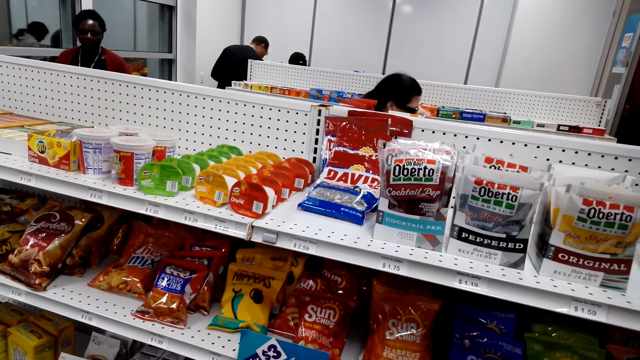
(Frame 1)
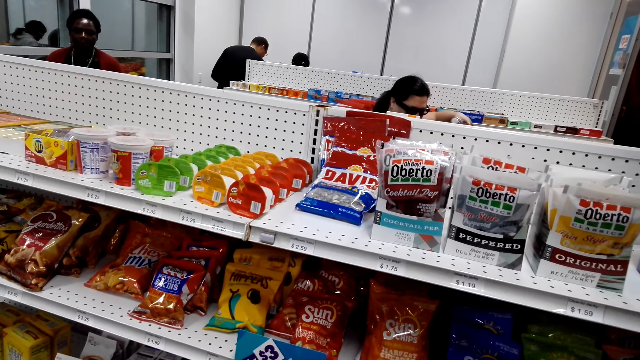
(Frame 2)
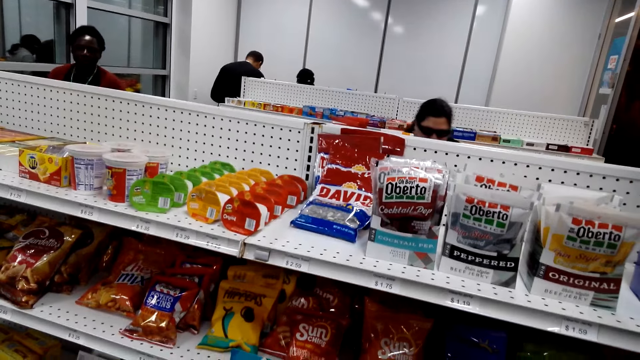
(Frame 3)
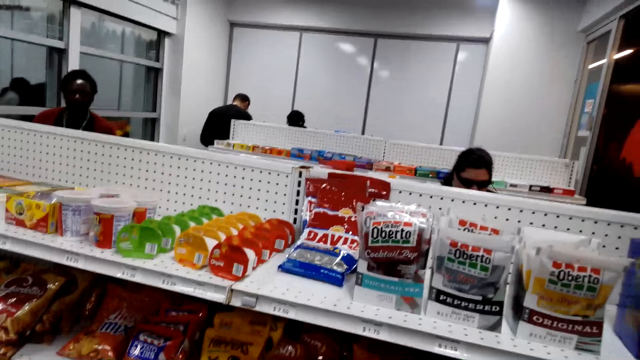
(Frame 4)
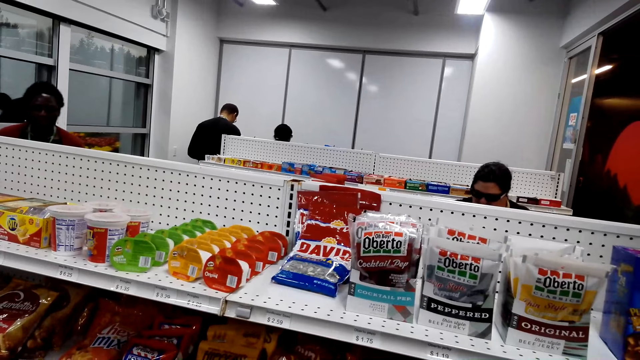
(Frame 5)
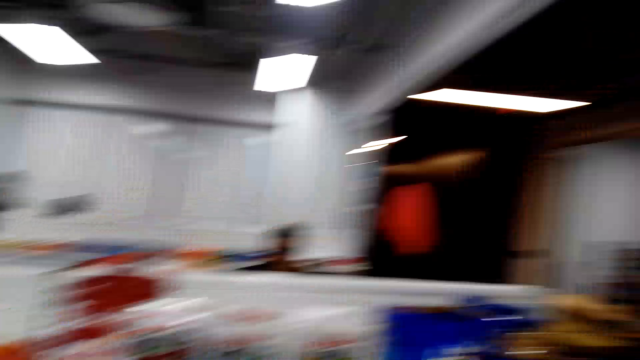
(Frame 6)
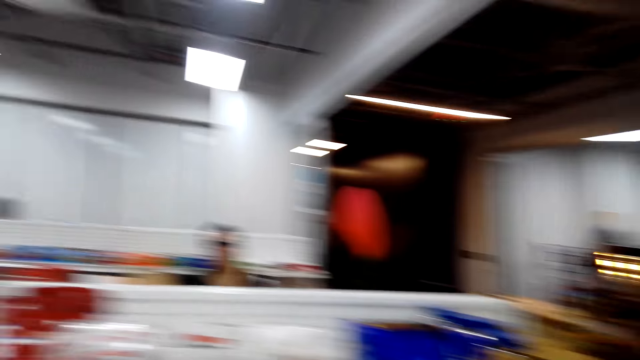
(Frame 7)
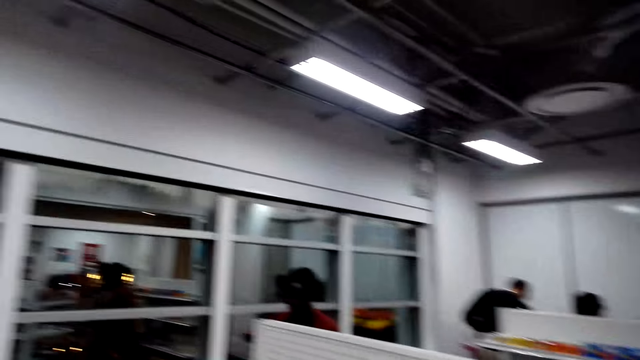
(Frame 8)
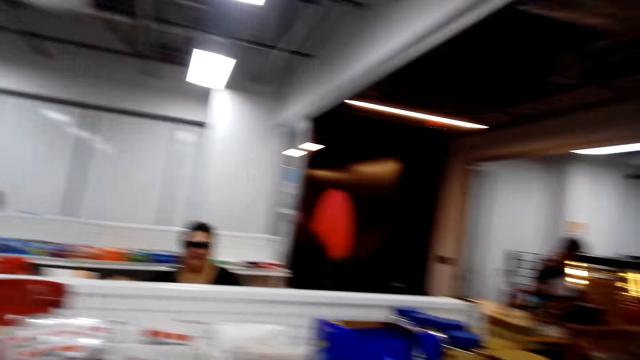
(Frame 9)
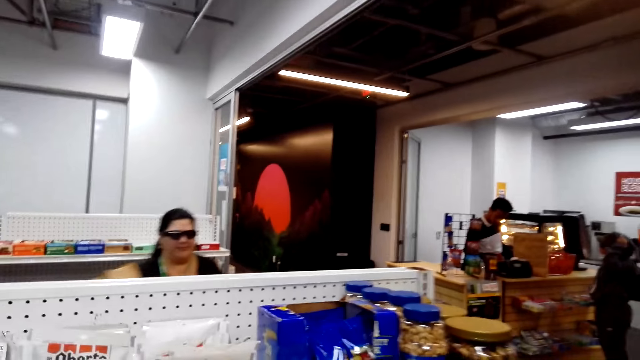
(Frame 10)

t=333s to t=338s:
The camera wearer looks around.

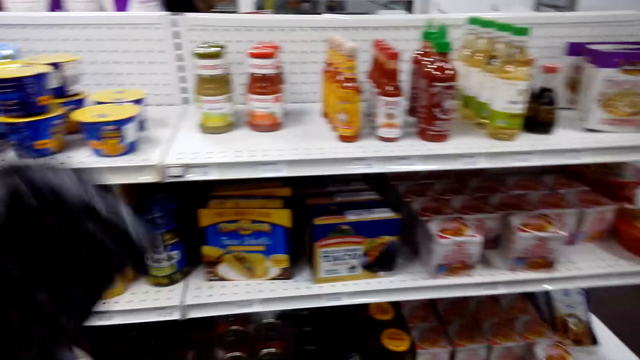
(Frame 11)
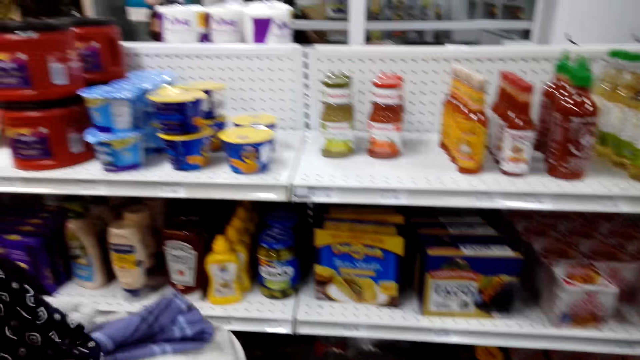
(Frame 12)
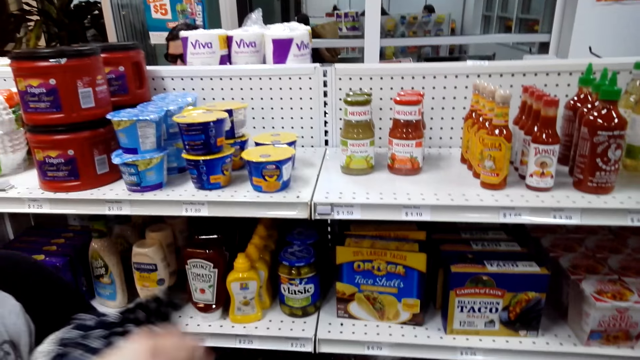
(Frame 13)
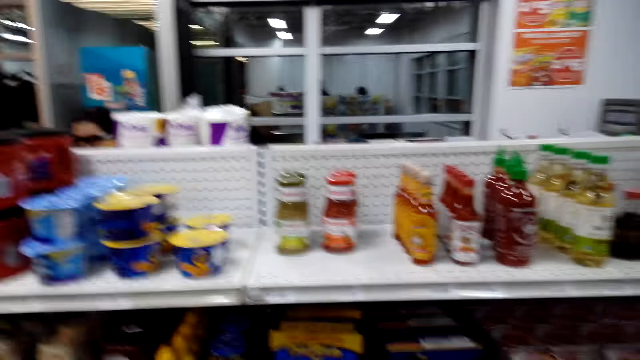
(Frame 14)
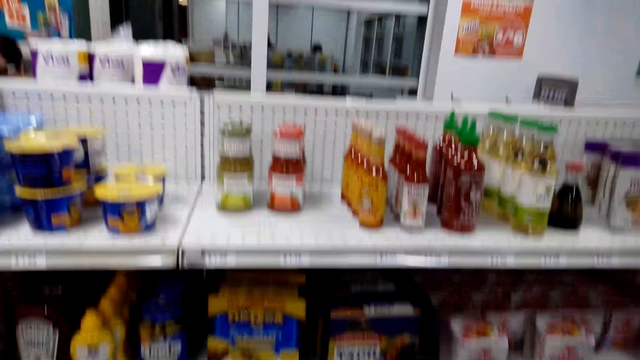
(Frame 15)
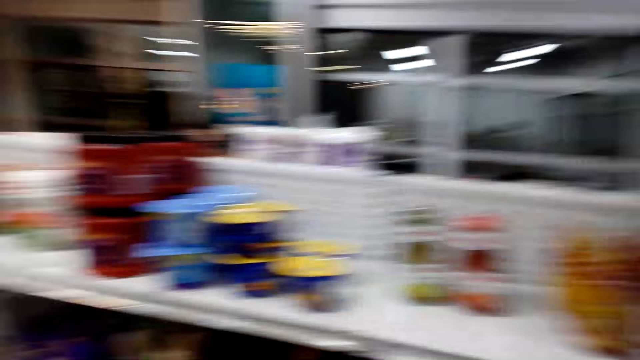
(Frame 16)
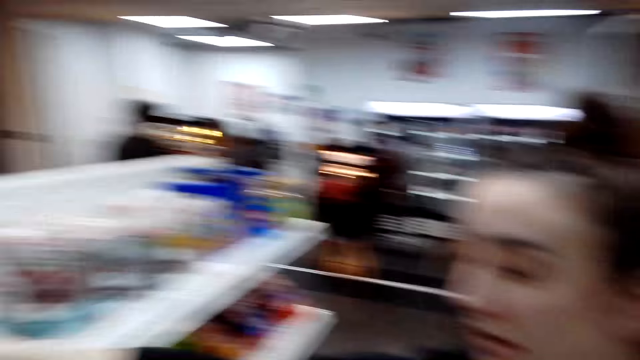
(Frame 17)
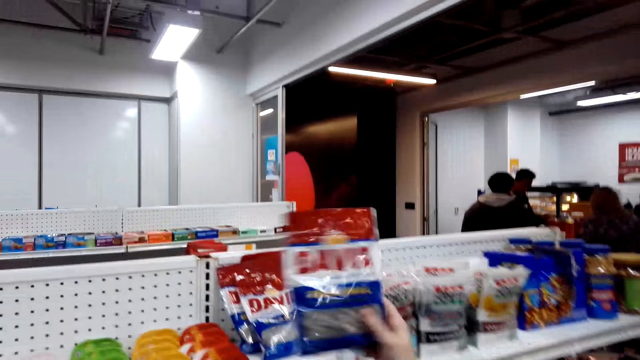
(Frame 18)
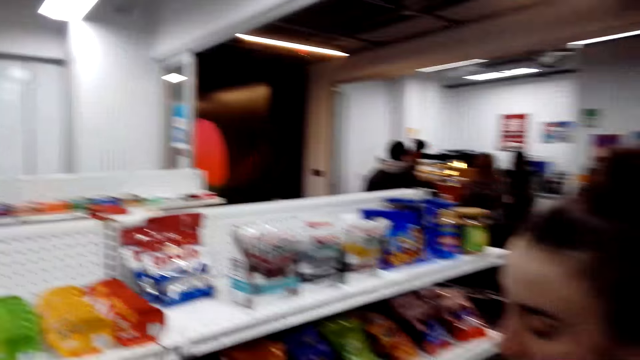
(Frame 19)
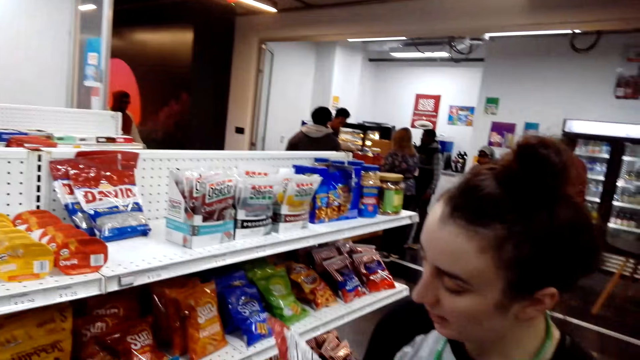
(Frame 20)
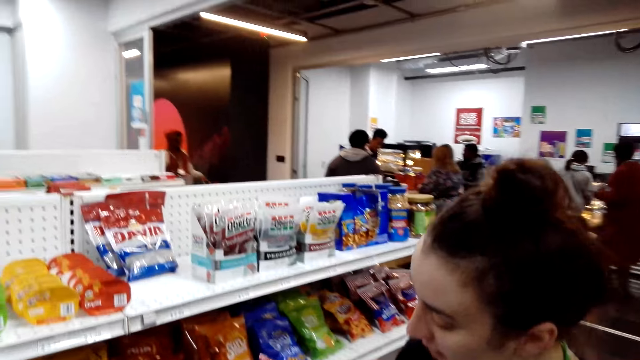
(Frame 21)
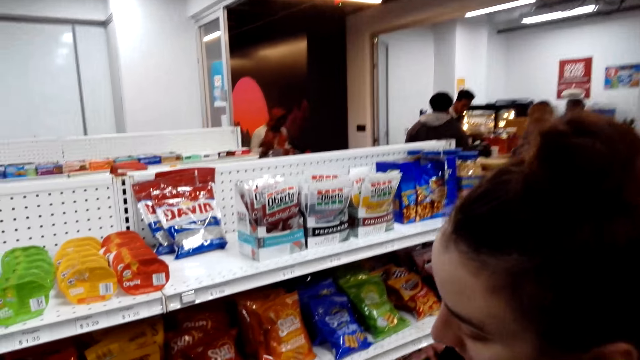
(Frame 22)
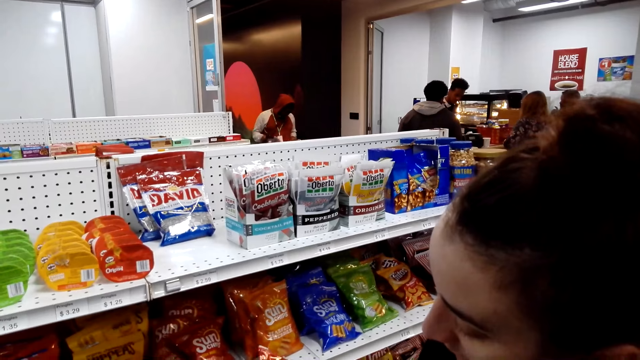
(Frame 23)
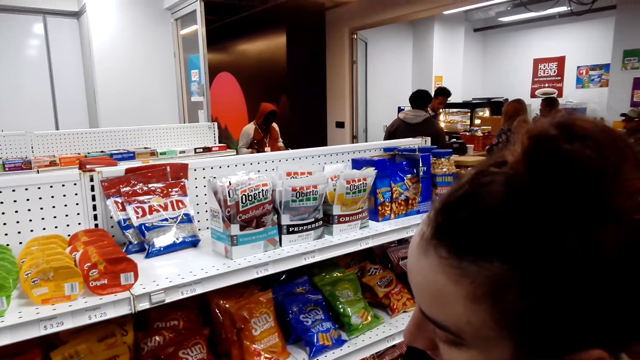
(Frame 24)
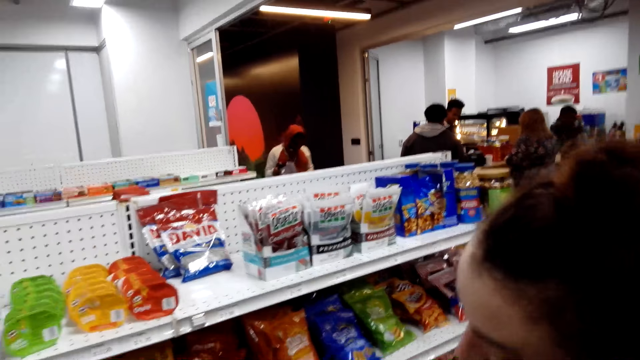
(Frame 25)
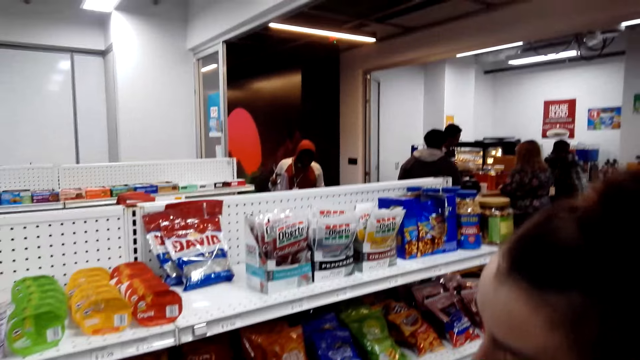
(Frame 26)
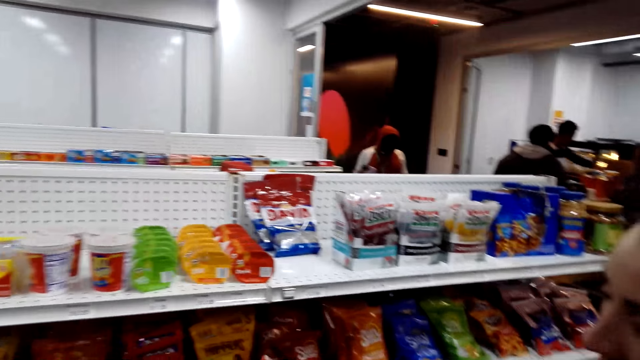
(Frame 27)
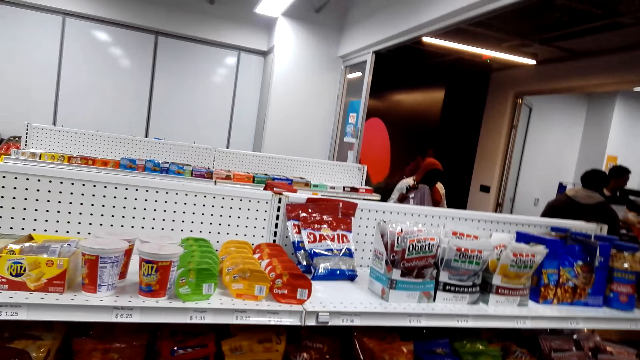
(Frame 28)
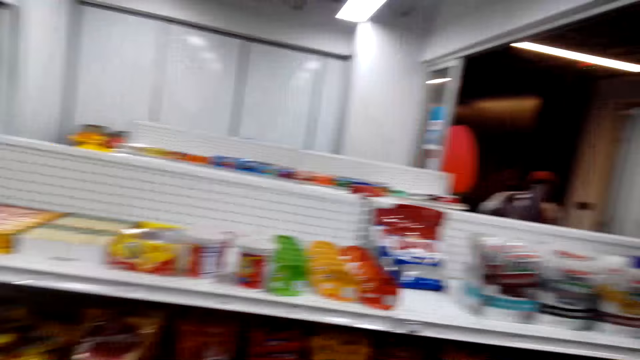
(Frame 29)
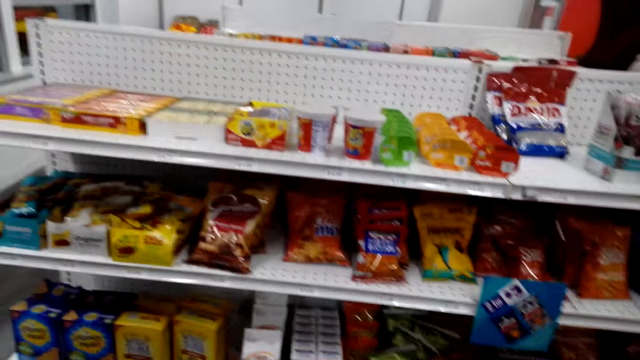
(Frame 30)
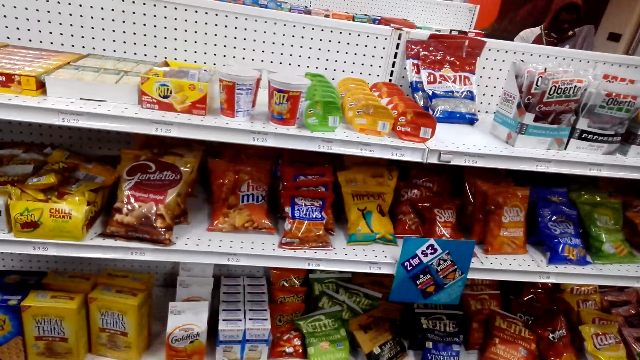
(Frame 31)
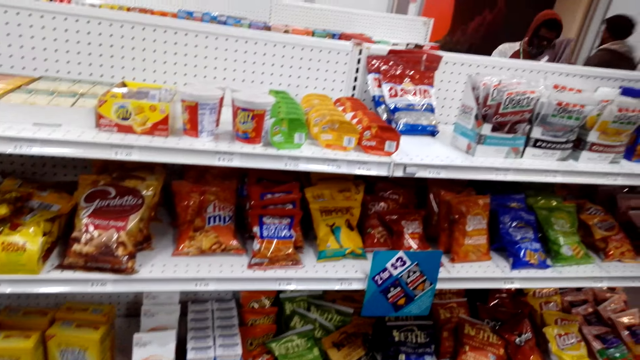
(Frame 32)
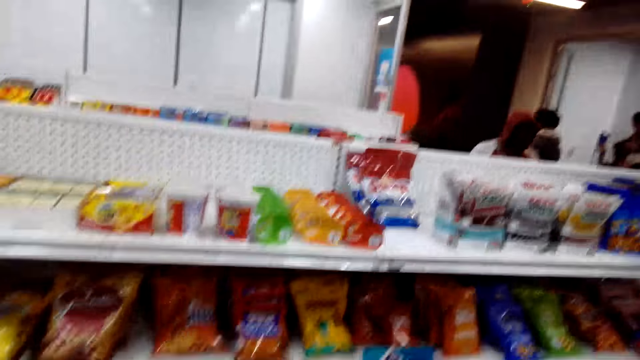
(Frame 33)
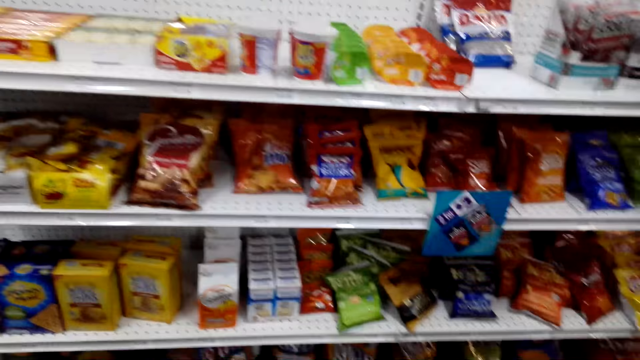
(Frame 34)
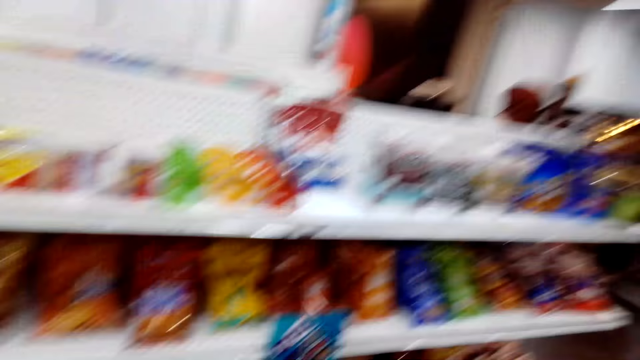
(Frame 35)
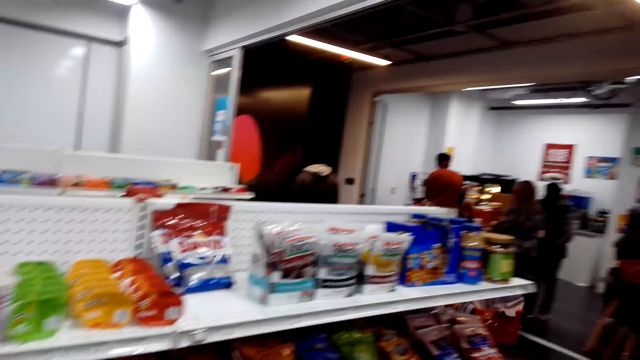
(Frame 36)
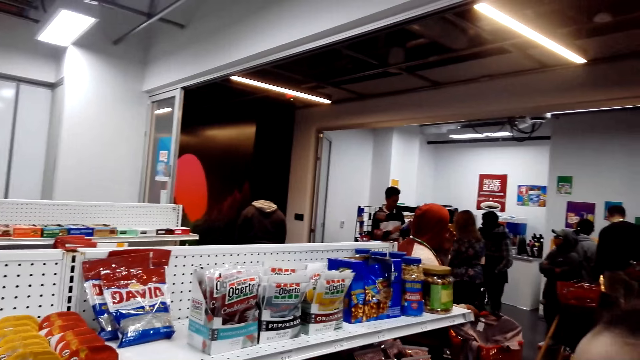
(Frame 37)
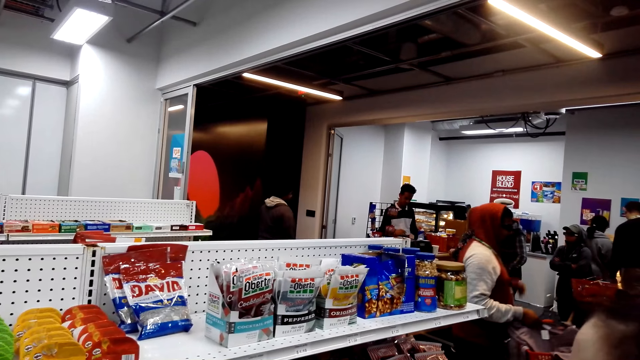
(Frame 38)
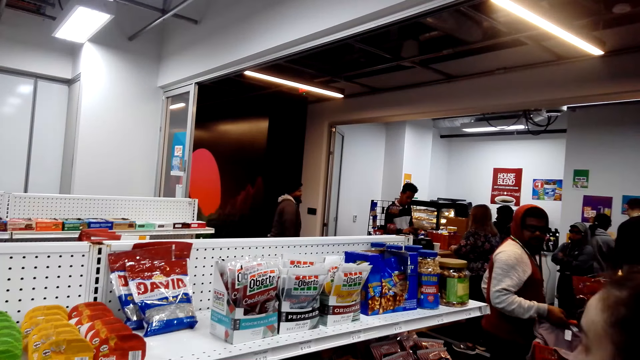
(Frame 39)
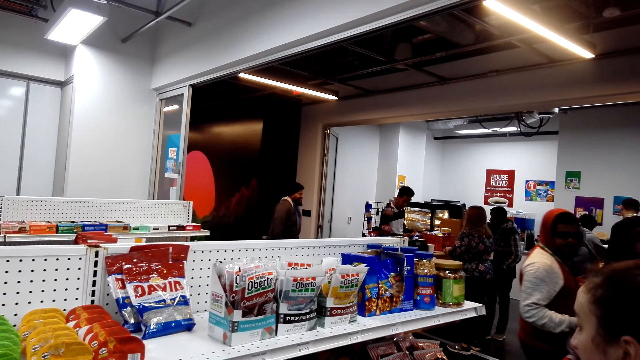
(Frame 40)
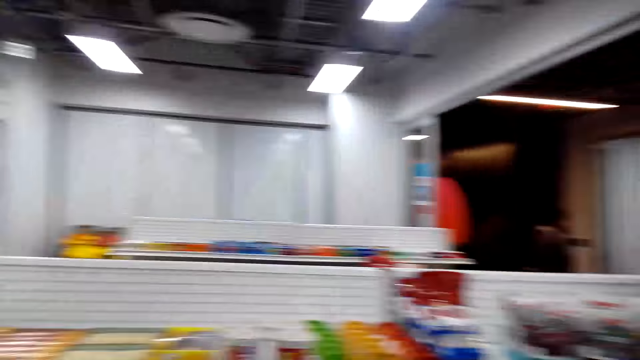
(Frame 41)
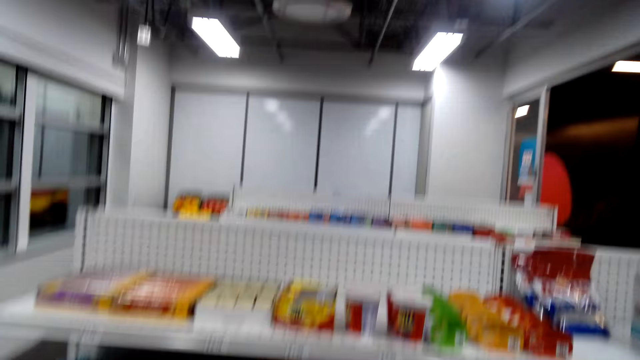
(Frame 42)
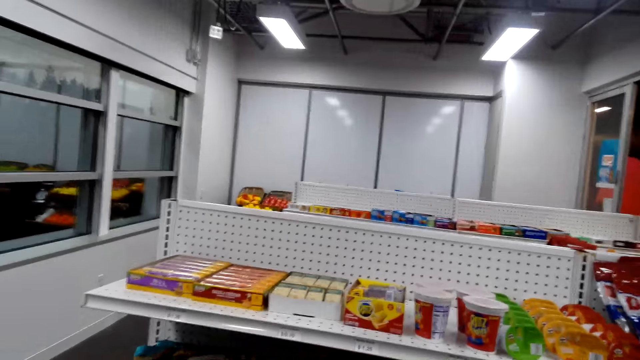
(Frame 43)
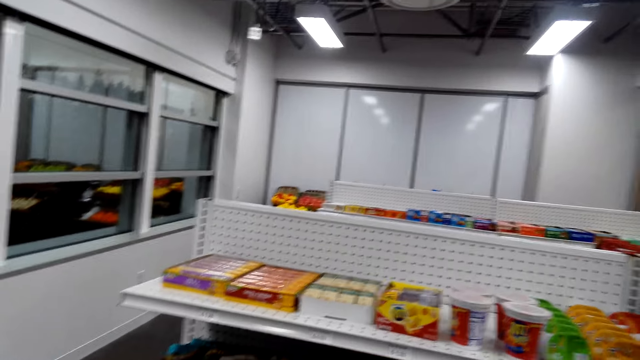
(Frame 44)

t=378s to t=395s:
The camera wearer looks at snacks on the shelf. A woman picks a snack from the shelf. The camera wearer moves his head.
